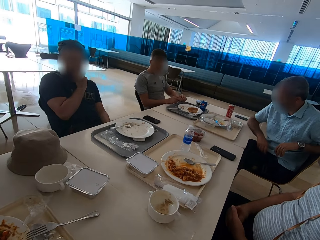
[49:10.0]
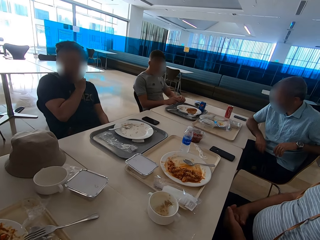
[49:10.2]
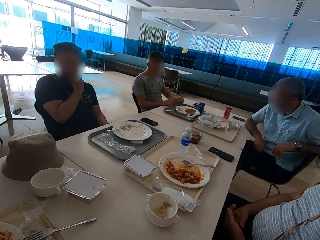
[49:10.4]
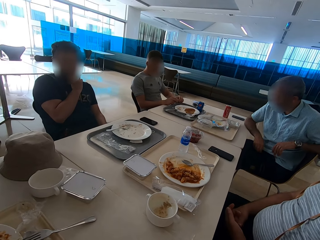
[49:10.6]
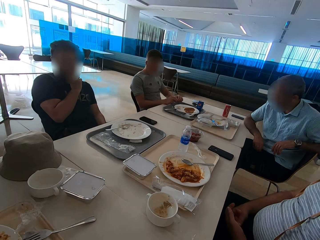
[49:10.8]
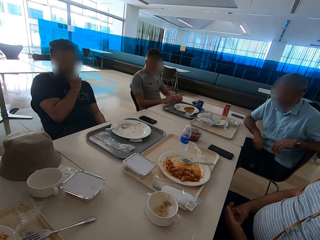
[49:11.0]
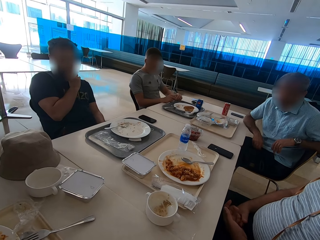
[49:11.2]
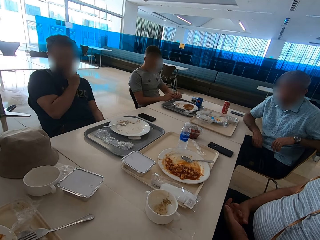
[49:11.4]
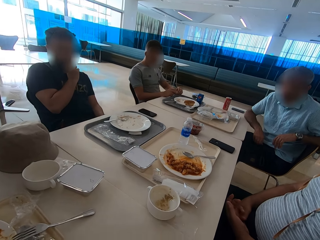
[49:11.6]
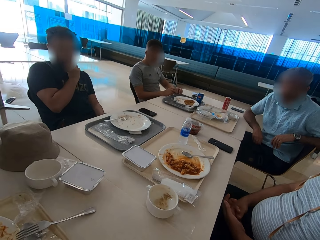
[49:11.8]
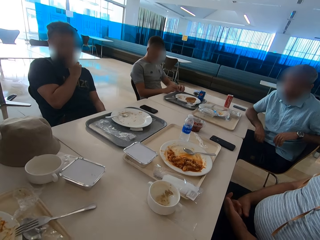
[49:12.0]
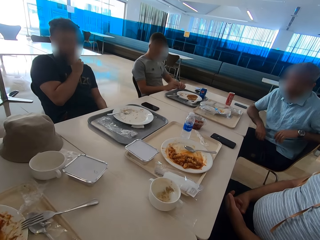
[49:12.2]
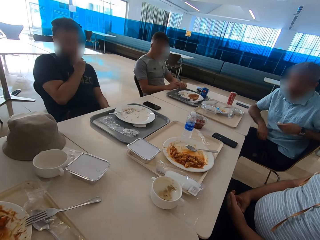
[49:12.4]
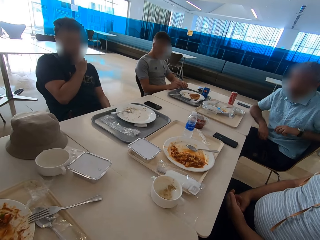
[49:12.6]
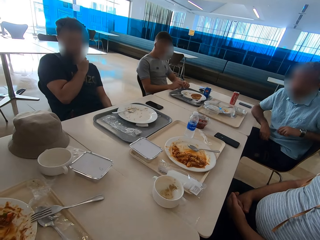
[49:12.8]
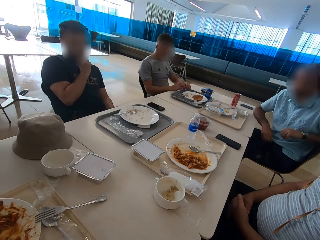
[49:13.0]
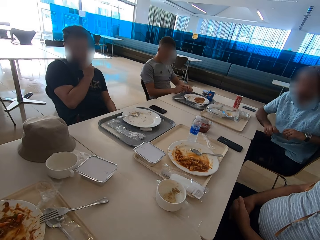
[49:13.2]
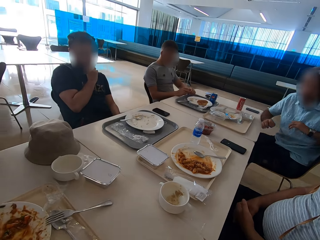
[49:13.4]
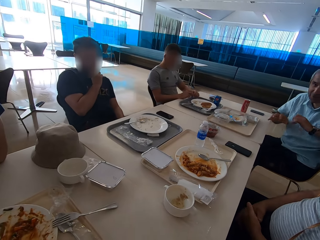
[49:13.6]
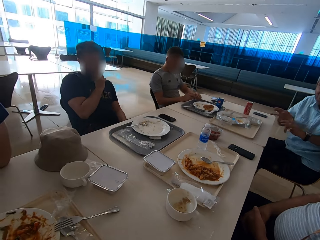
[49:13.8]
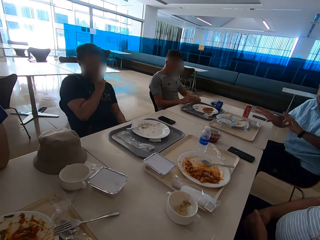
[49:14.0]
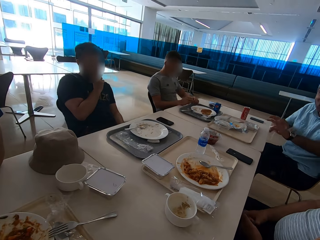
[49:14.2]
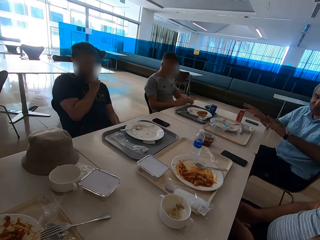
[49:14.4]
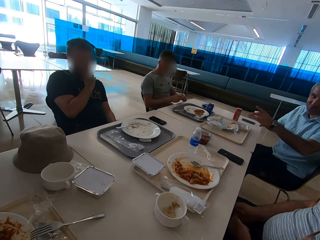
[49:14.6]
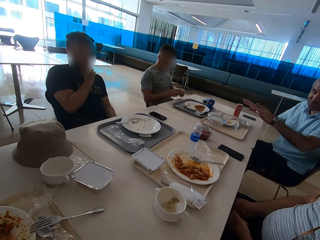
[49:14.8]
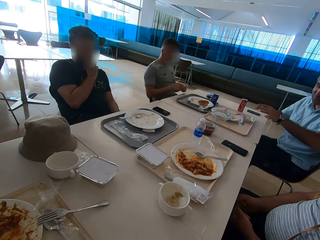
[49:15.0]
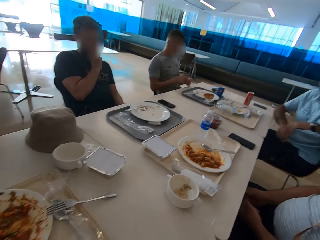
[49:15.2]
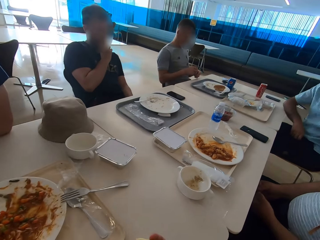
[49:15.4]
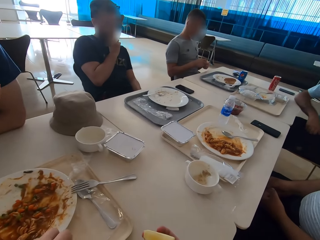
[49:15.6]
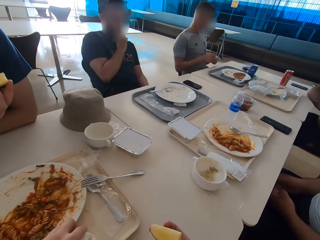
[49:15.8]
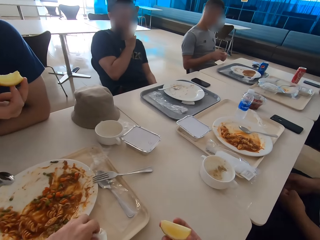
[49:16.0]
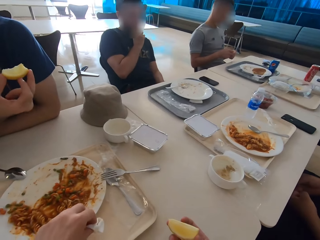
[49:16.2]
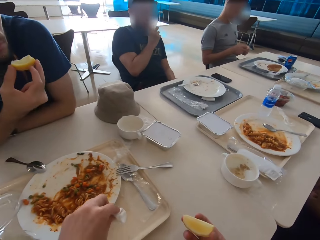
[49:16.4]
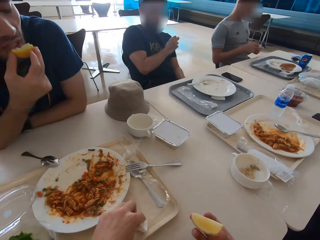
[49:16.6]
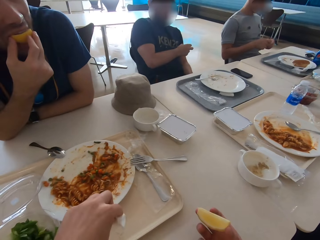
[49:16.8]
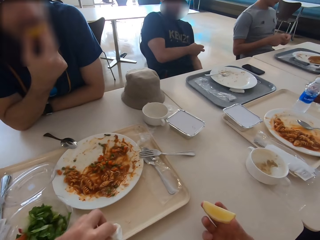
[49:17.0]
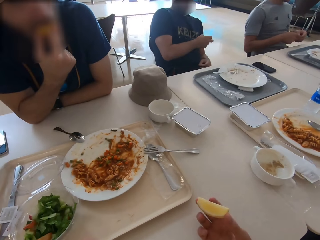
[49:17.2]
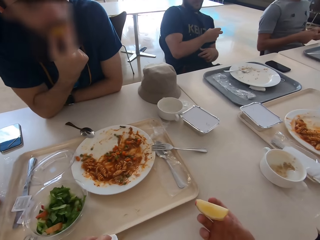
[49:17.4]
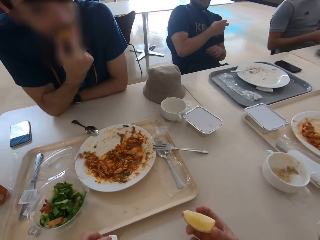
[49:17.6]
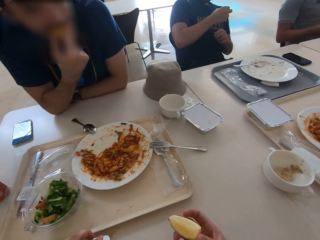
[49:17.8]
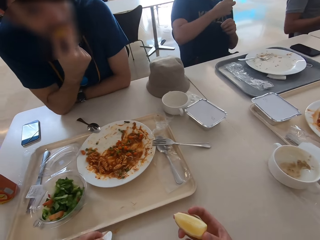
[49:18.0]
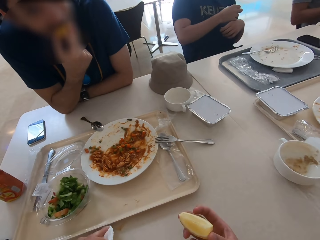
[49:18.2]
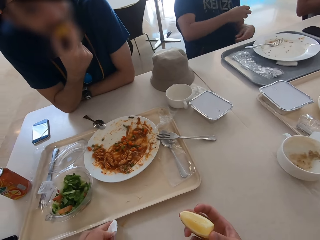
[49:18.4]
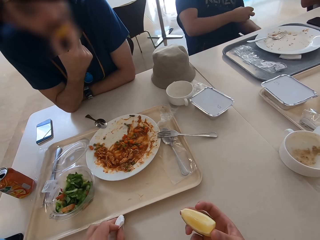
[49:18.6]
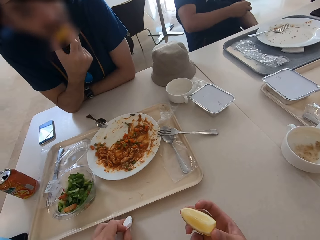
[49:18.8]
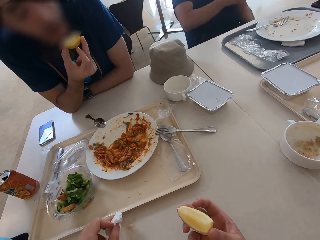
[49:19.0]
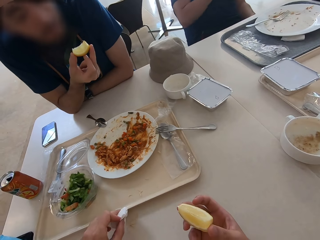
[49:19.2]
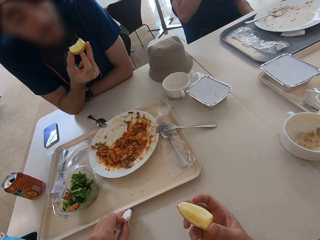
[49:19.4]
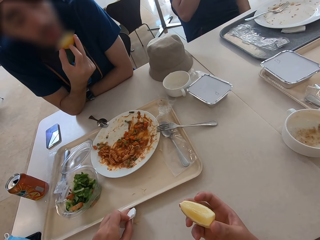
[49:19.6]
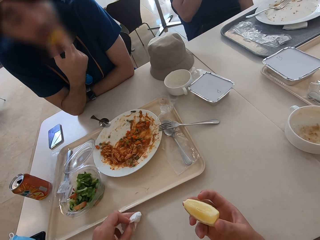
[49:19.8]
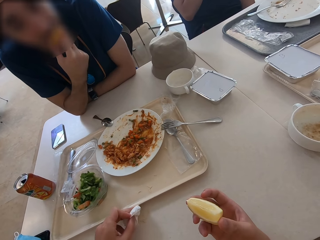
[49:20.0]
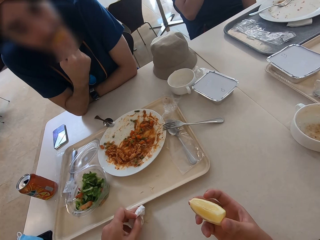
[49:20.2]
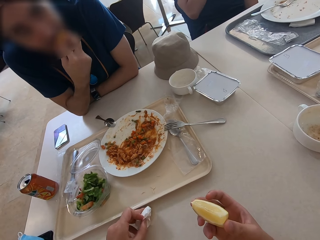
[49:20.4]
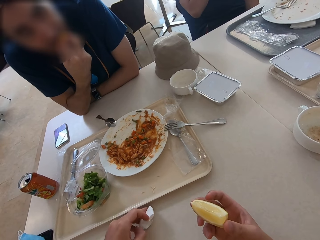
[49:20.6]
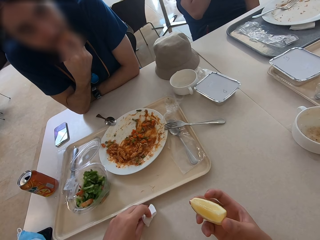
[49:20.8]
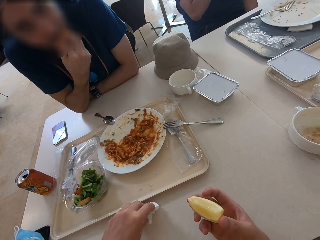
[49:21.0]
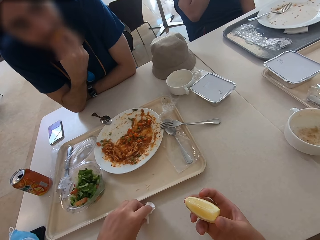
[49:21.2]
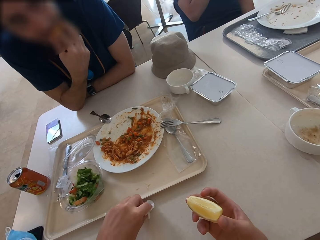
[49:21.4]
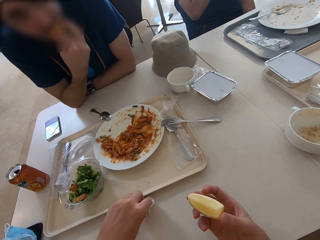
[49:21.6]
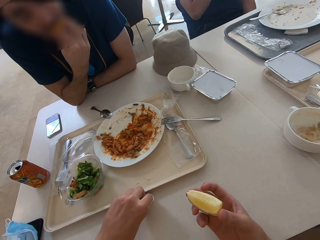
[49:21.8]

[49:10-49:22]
A person shows hand gestures. The camera wearer wipes a tray with a tissue. A man eats a lemon. The camera wearer wipes the table with the tissue.

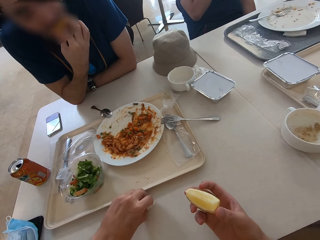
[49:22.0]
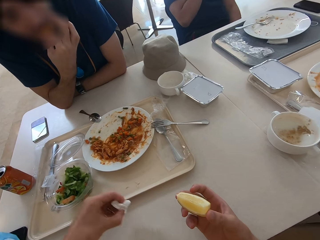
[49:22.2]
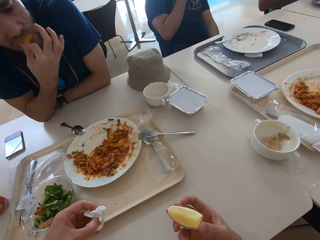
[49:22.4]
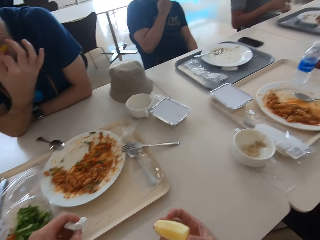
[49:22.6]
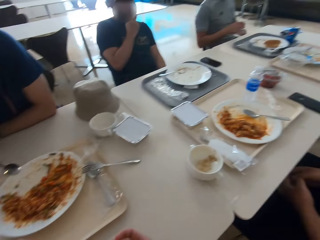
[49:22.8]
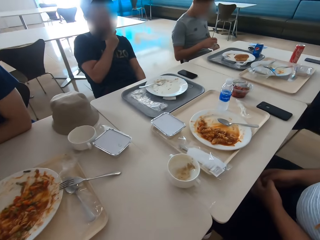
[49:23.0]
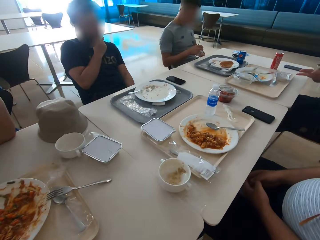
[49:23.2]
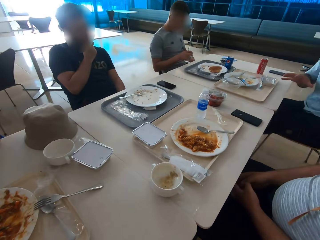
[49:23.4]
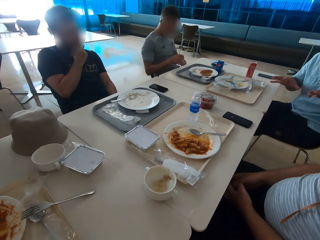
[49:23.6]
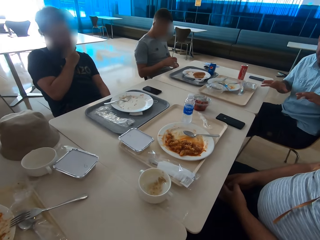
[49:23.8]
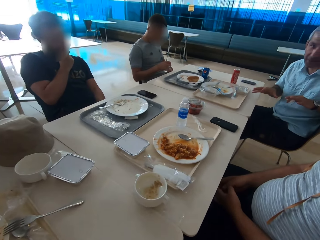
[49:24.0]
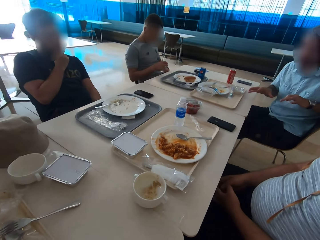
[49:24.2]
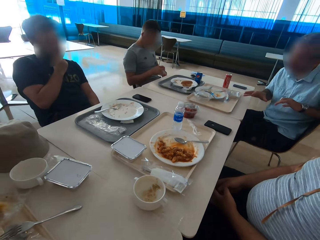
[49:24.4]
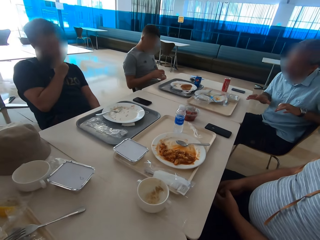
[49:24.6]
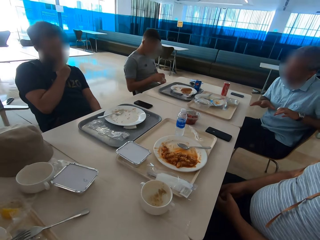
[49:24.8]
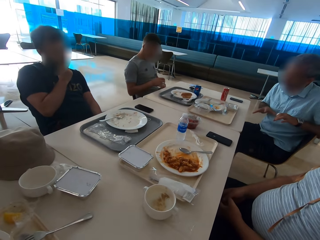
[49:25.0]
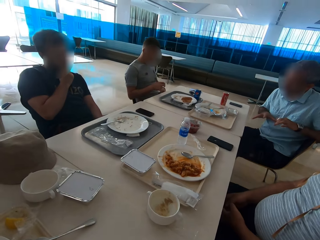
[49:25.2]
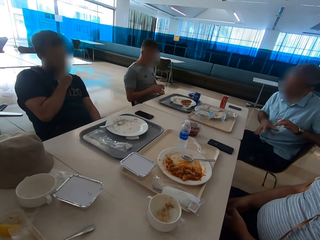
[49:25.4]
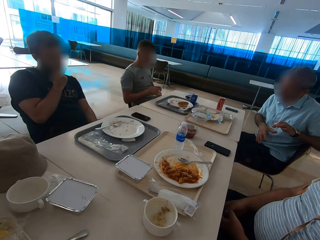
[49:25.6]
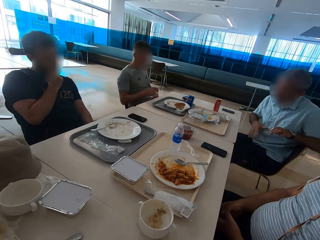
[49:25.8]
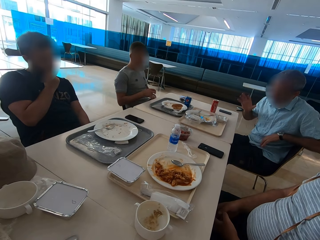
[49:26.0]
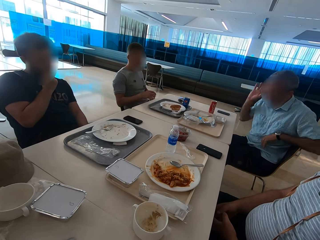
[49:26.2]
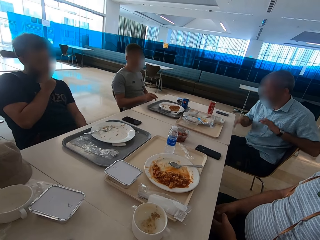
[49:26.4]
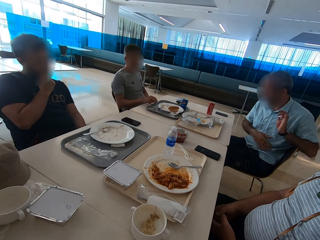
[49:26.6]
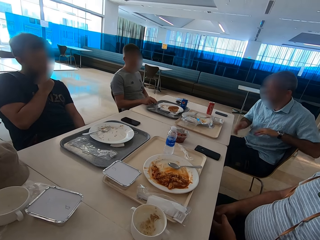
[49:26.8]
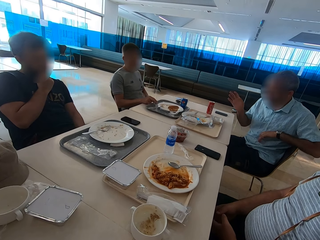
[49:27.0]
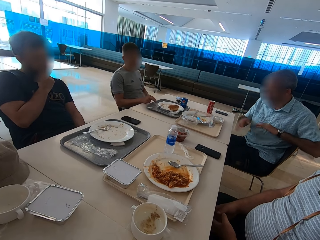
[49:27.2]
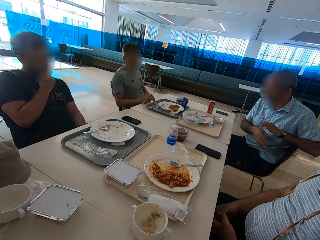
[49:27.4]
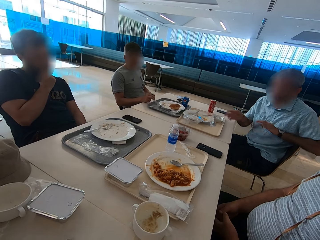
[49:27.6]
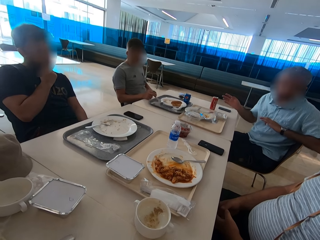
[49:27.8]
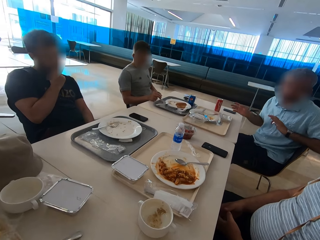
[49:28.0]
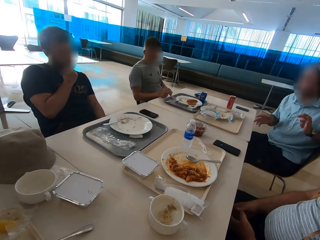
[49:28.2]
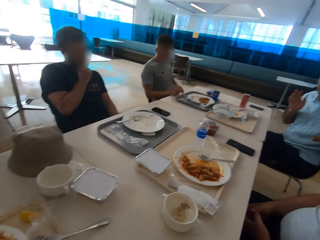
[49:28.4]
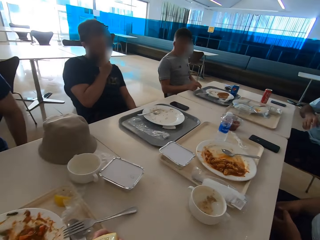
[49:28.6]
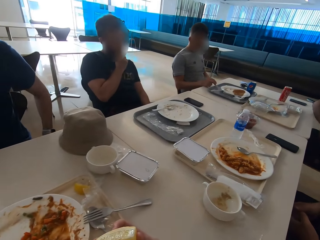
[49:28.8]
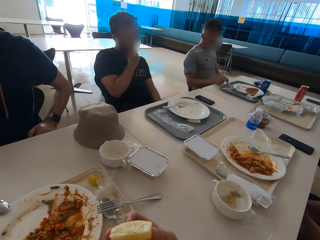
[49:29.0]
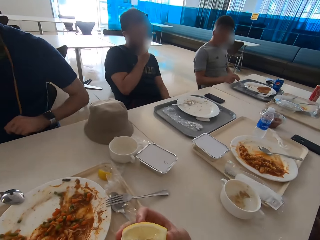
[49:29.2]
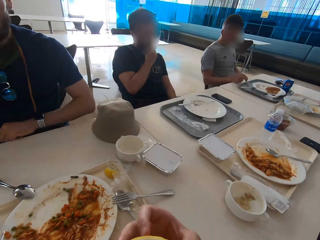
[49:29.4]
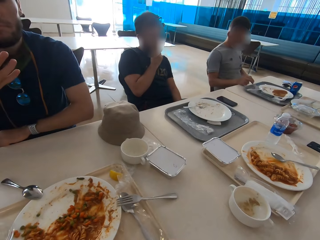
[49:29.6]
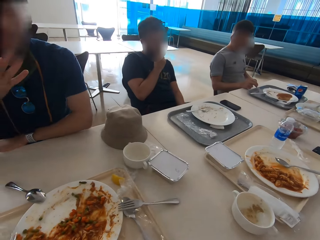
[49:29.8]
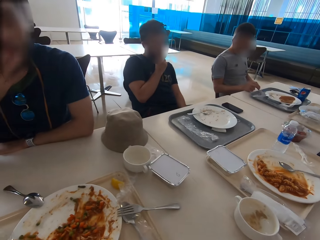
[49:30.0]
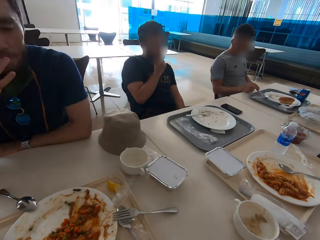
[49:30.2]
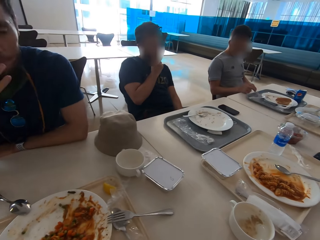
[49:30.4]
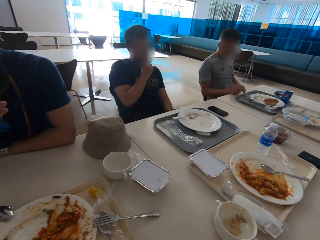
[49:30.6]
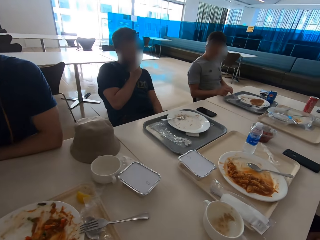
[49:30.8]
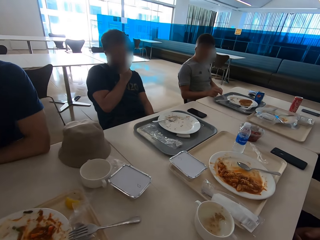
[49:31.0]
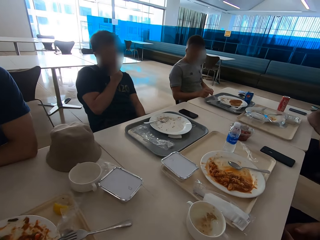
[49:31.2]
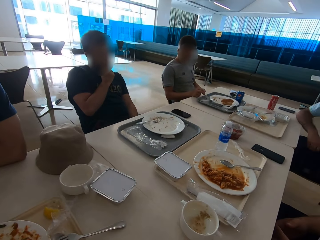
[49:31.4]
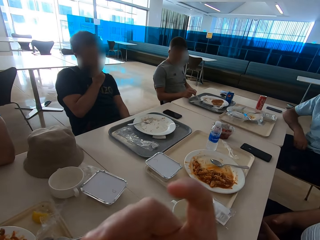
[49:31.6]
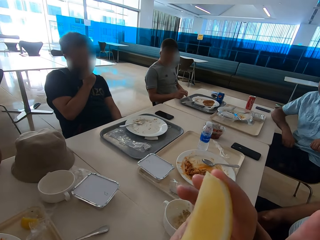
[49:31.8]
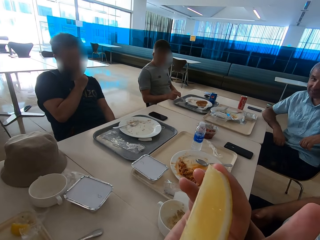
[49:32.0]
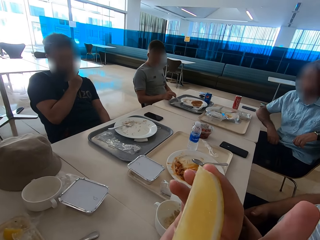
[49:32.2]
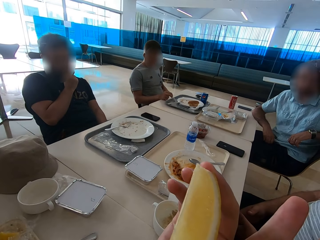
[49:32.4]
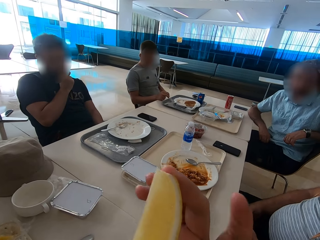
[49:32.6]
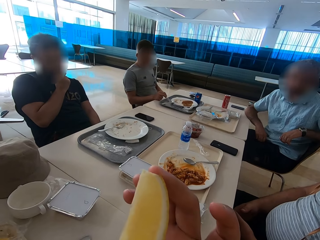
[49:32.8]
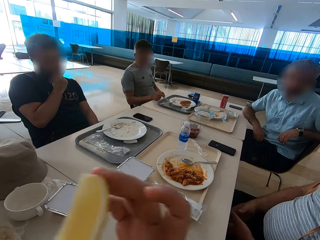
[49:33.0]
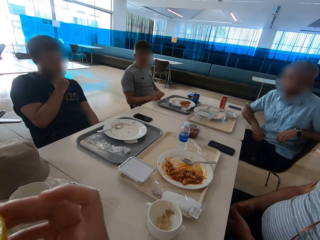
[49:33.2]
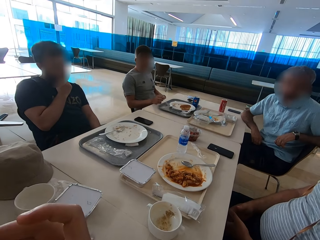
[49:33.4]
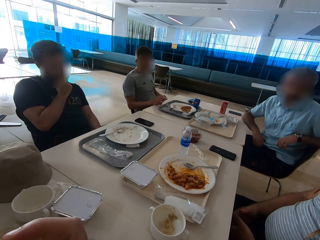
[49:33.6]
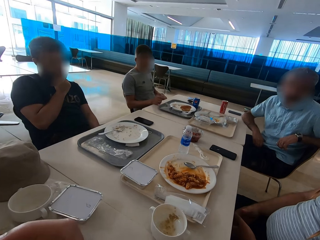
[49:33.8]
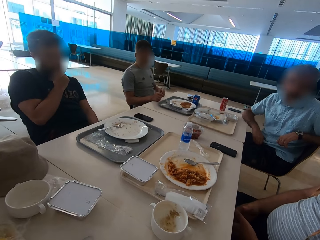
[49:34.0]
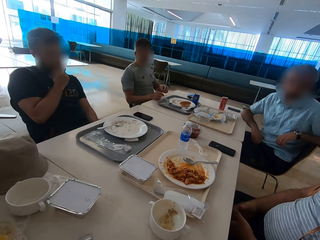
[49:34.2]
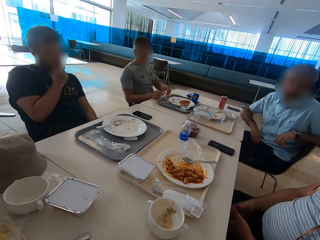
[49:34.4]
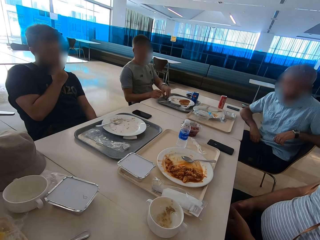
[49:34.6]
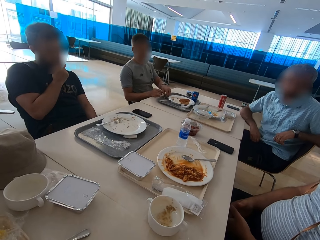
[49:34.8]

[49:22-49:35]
The camera wearer looks around the table. A person shows hand gestures. Another person leans on the table. A man licks his fingers. The camera wearer speaks with gestures.
